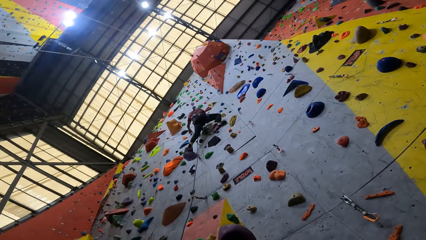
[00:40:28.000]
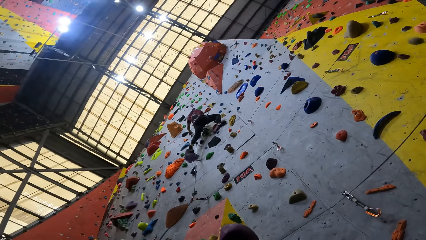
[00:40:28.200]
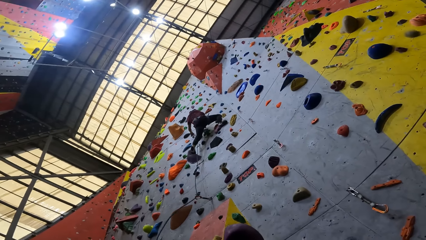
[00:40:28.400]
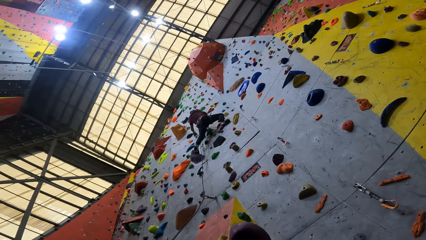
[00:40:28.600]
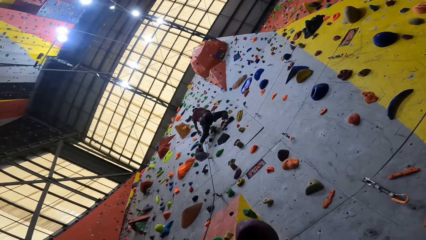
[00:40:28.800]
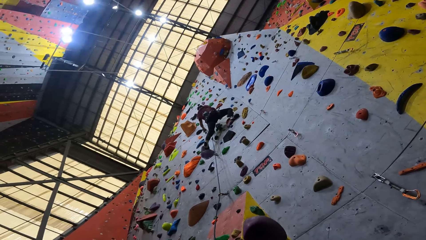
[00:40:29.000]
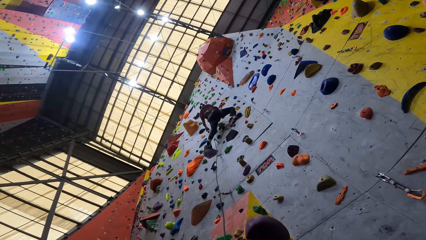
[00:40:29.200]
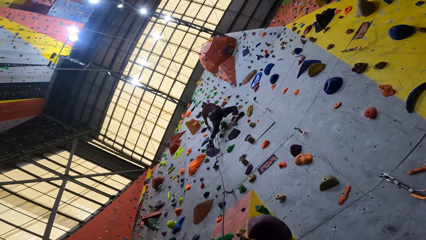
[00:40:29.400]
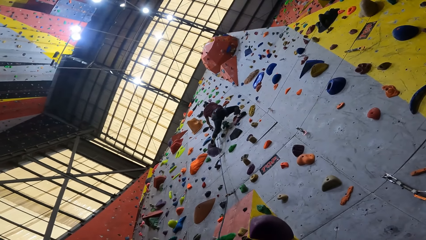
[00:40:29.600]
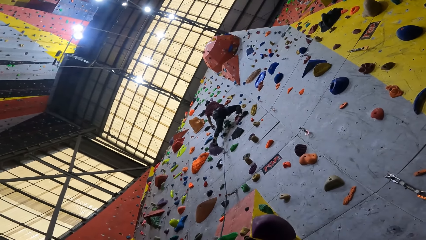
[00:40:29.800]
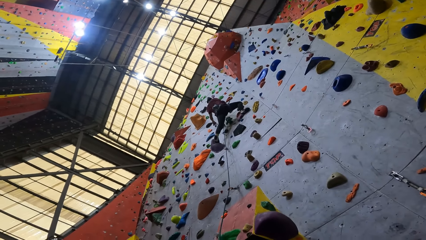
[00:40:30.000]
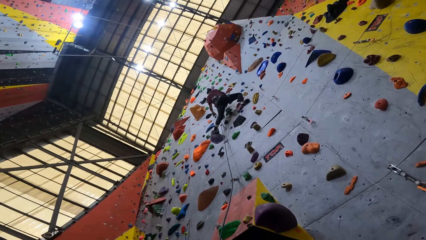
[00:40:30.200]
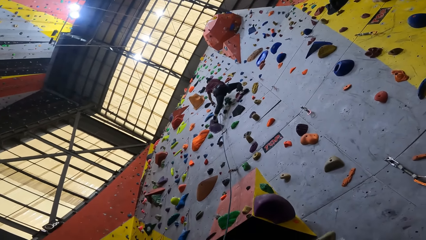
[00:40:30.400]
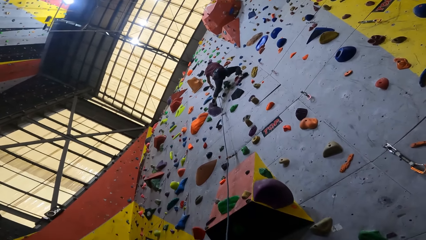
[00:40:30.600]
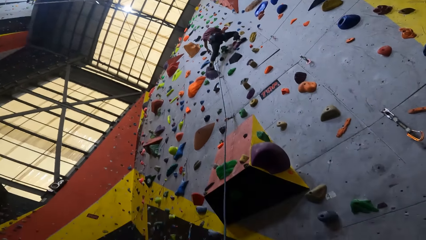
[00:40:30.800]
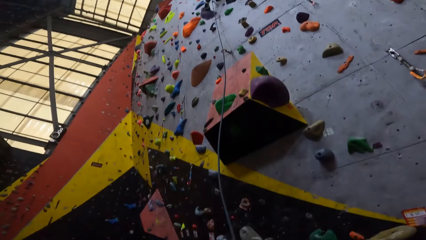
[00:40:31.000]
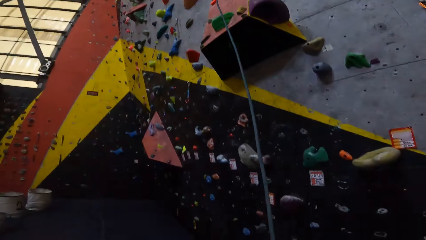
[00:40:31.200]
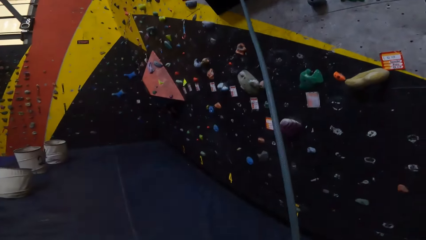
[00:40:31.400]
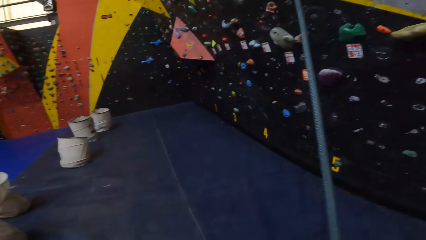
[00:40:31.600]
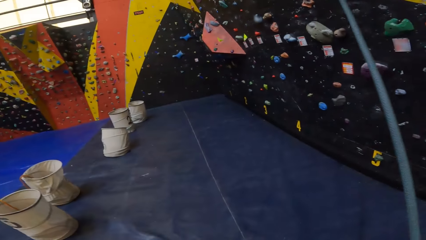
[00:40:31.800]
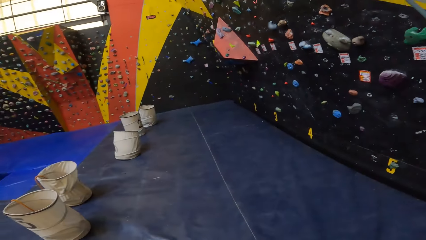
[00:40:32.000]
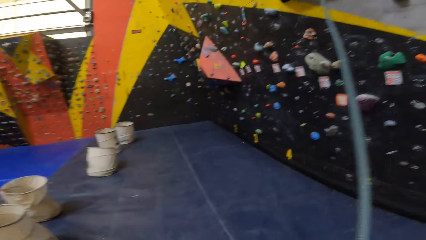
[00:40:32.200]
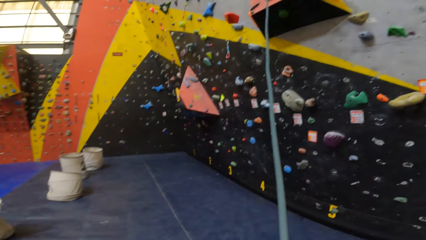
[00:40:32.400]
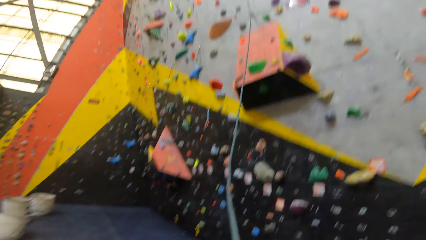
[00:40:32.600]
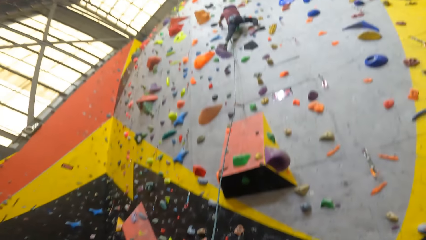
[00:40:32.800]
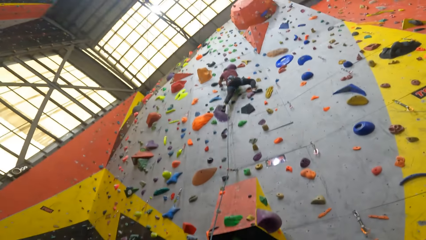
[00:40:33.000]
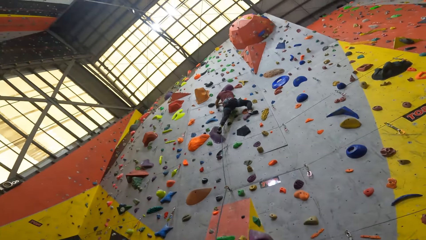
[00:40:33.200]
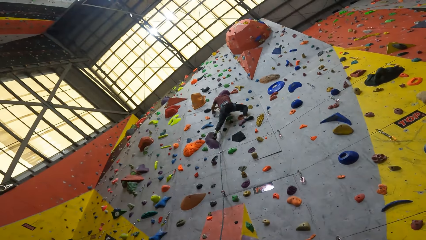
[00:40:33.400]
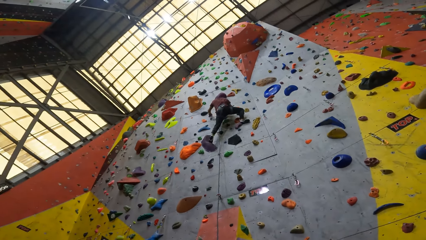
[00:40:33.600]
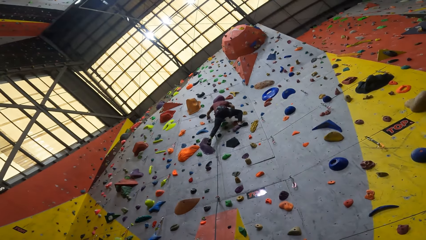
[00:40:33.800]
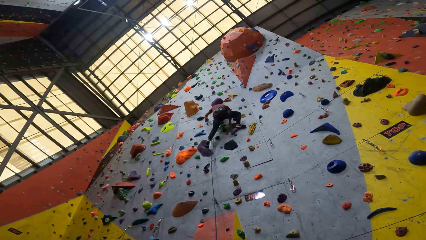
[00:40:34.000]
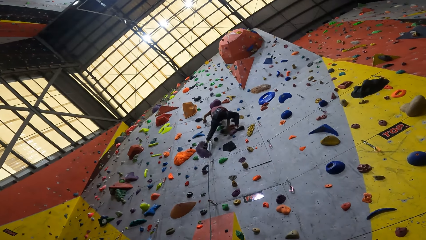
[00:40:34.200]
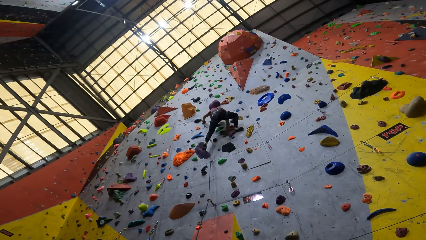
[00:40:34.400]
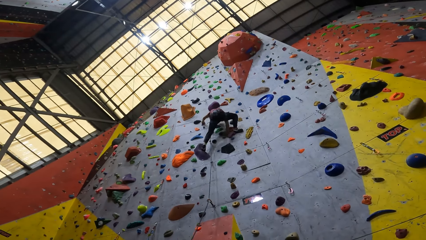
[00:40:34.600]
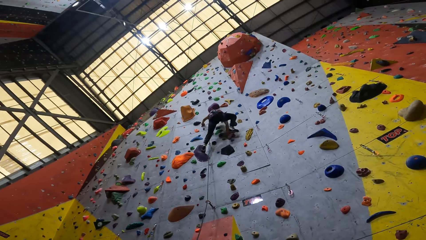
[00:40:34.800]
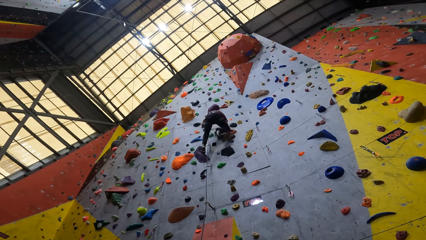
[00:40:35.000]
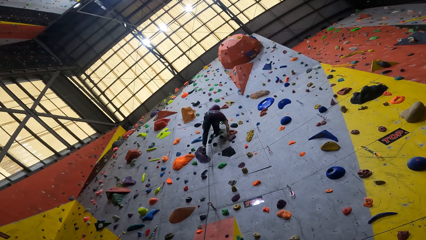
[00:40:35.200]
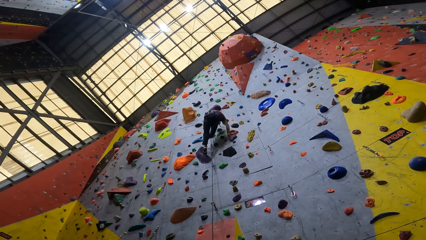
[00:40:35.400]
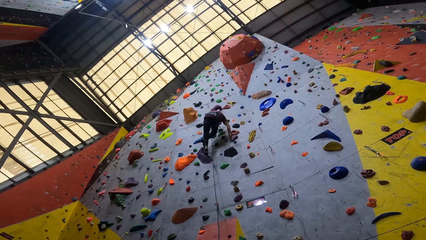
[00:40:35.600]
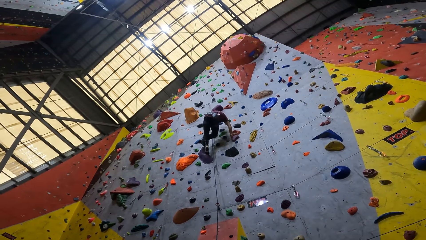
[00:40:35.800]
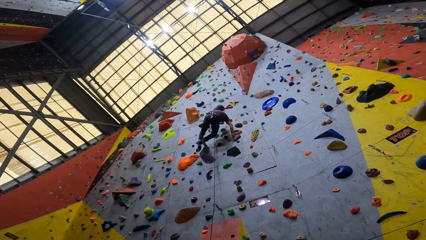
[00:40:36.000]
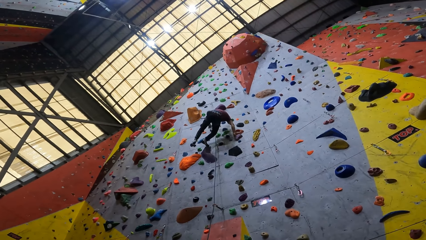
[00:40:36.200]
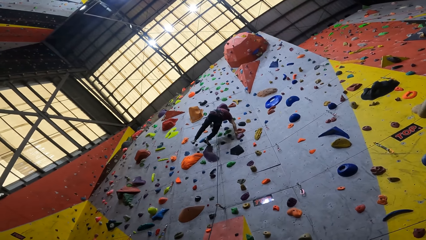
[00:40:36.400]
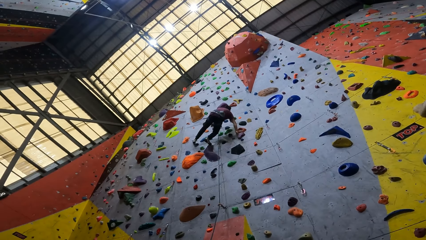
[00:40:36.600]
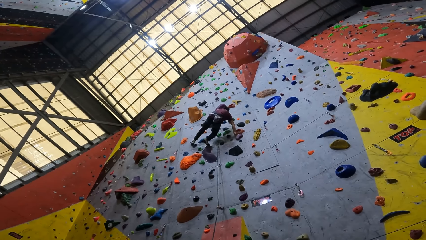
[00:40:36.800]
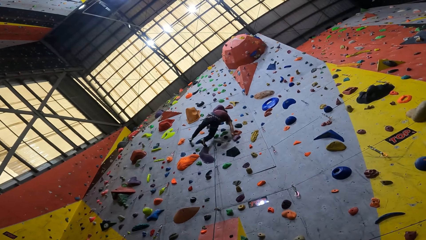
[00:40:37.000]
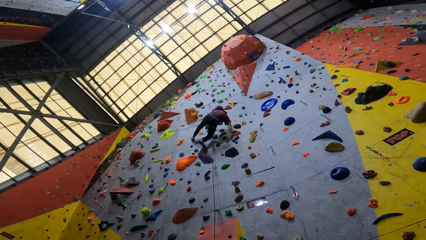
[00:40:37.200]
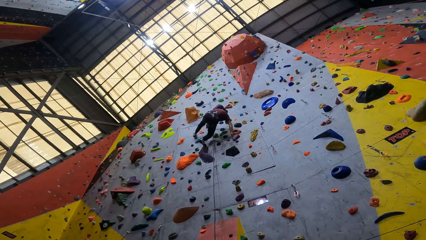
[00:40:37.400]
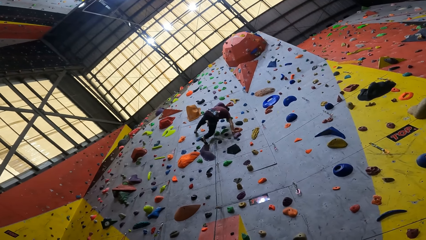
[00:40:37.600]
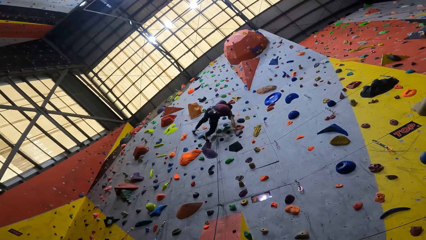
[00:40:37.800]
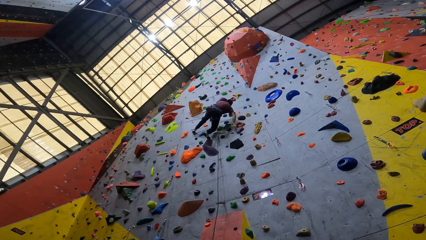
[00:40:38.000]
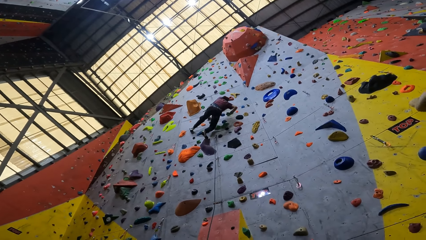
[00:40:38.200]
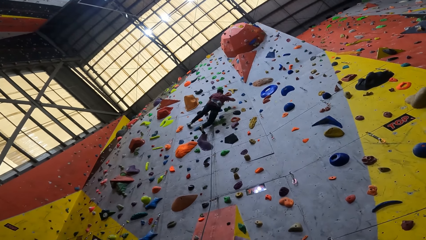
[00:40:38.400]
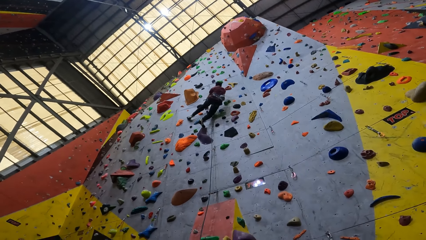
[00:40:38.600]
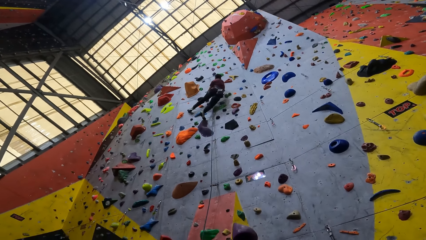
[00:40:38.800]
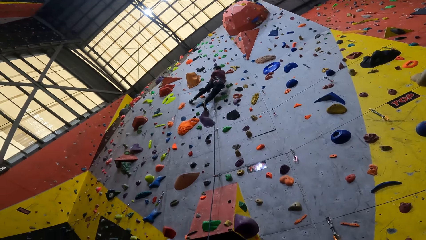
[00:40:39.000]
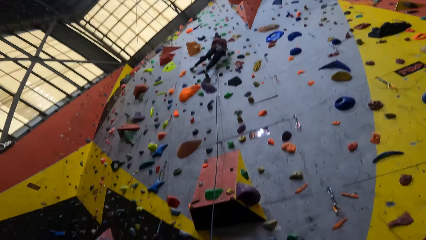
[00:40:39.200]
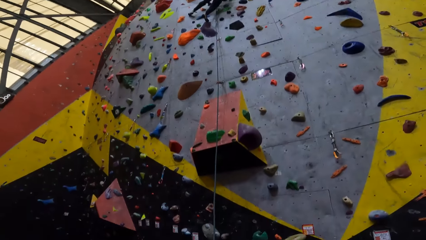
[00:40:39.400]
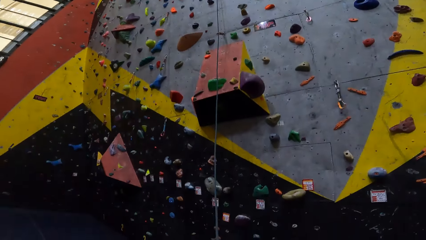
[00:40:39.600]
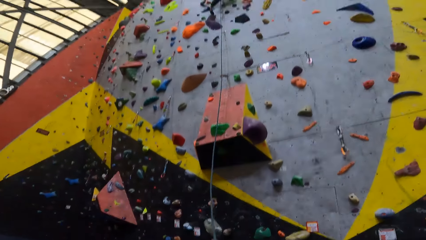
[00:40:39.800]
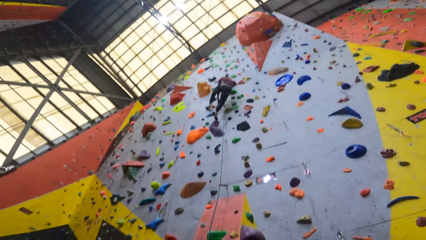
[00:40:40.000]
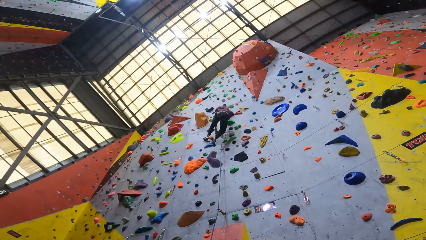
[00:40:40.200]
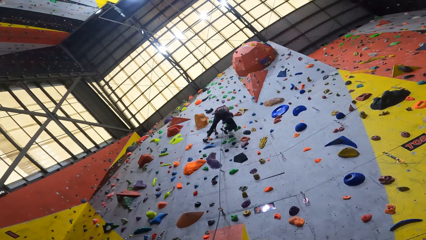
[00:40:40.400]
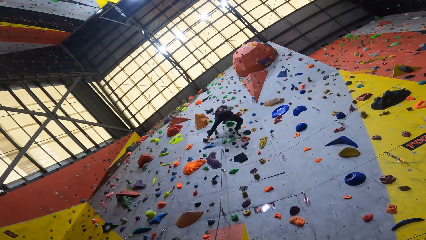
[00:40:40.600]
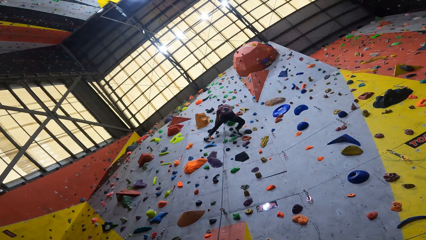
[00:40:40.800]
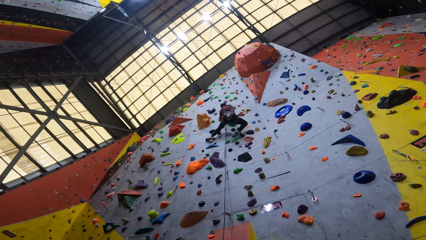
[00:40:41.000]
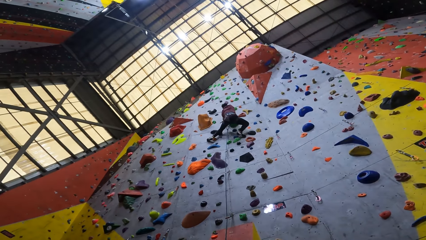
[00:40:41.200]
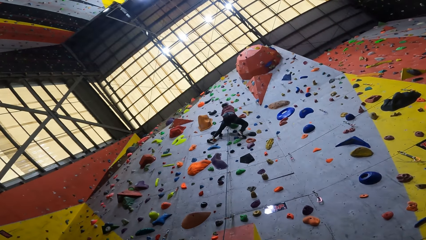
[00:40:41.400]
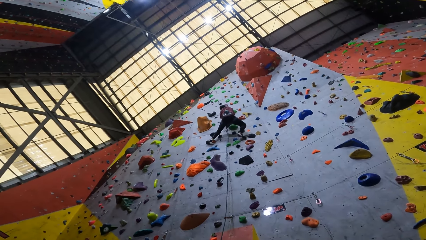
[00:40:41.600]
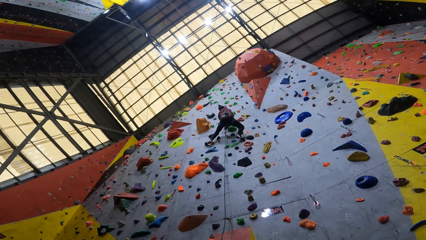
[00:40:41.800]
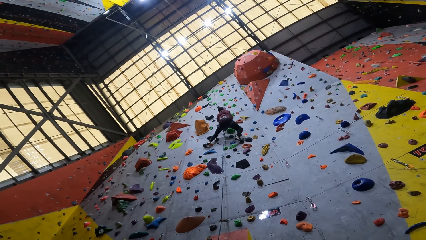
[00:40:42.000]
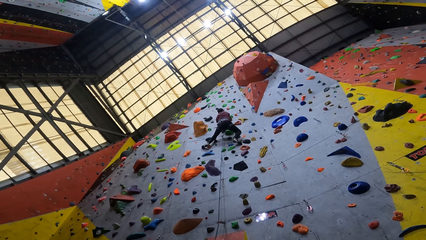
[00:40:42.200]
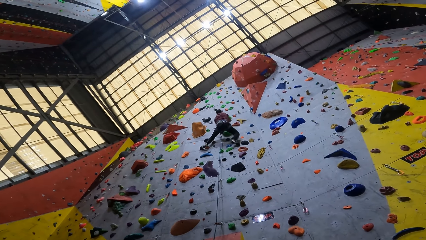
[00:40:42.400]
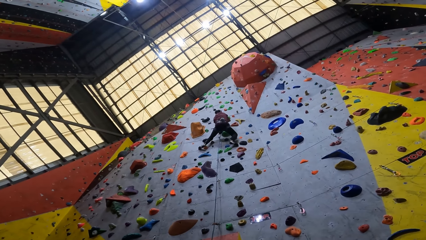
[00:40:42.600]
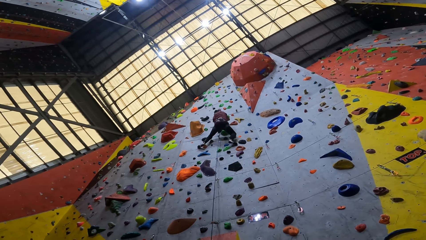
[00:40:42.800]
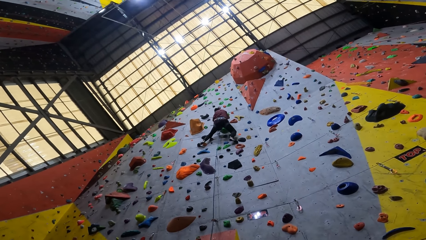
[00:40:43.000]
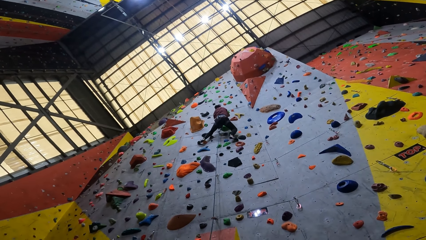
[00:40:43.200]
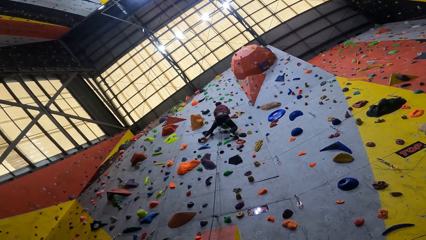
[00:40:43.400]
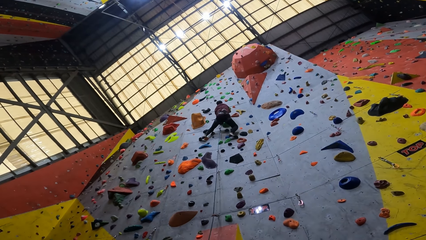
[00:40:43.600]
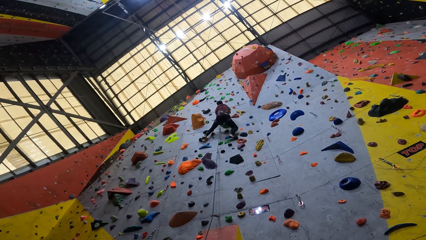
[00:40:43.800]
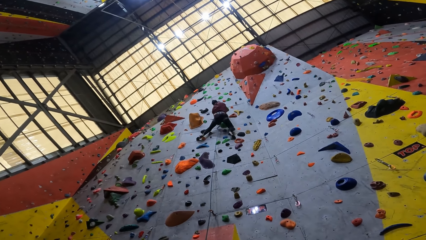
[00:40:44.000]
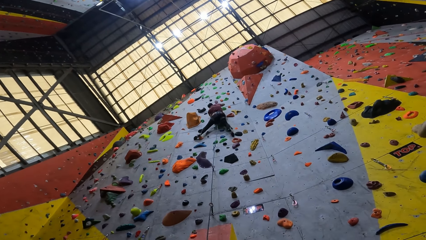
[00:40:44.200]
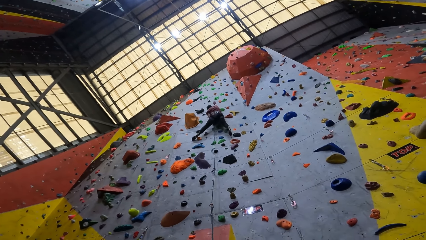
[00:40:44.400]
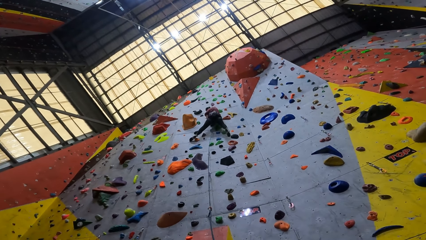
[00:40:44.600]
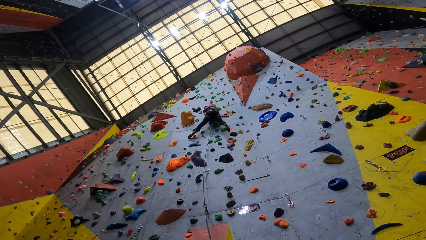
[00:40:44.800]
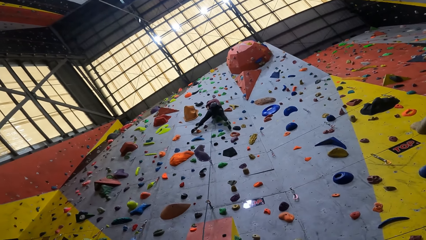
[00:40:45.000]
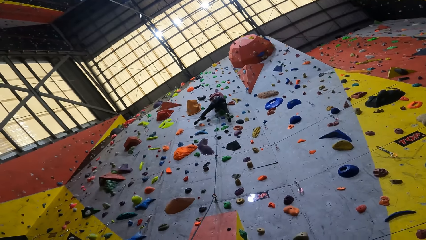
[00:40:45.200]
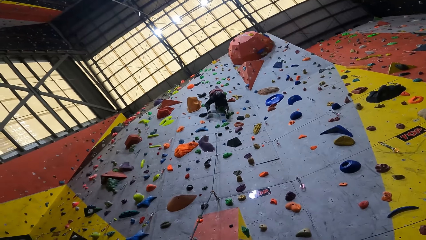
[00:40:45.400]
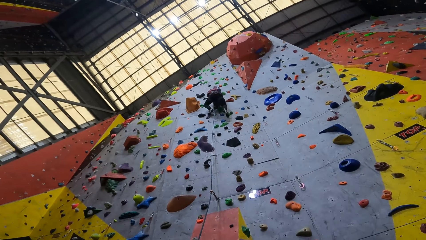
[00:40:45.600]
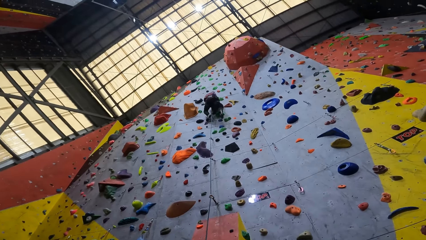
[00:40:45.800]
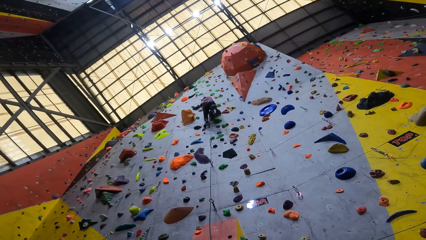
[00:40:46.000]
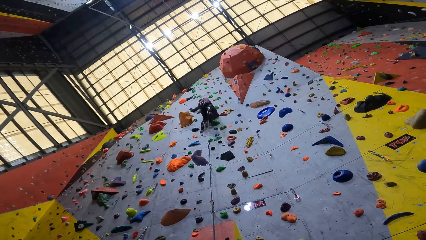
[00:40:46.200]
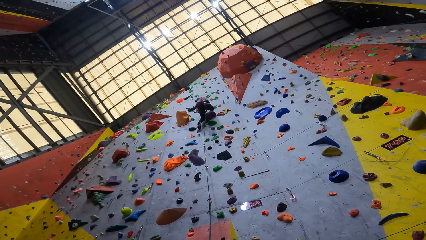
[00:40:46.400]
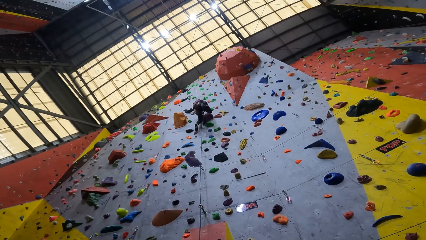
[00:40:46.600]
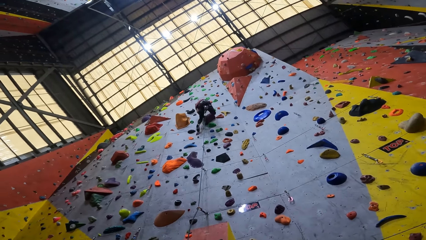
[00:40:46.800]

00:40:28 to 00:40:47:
The camera wearer moves around. They look ahead. They look around the recreation area. A man climbs up the wall. The camera wearer looks at the man. They look ahead.
